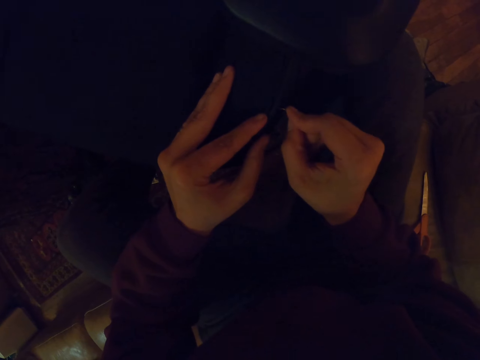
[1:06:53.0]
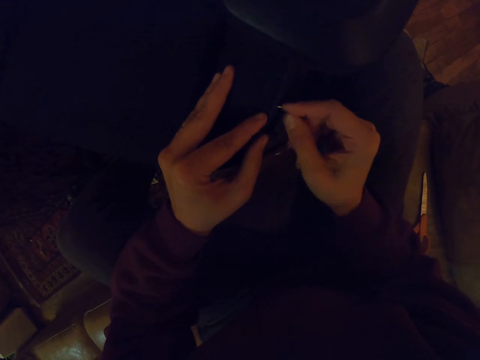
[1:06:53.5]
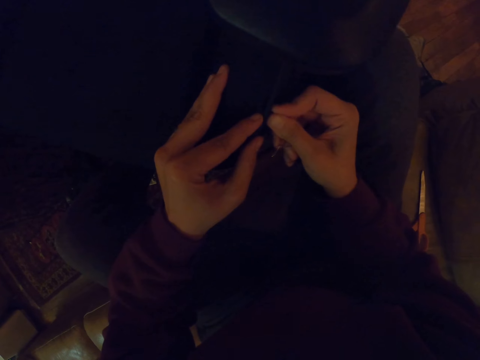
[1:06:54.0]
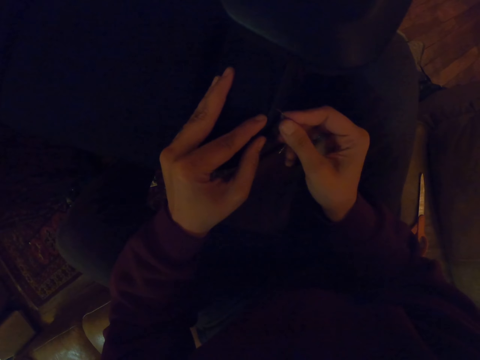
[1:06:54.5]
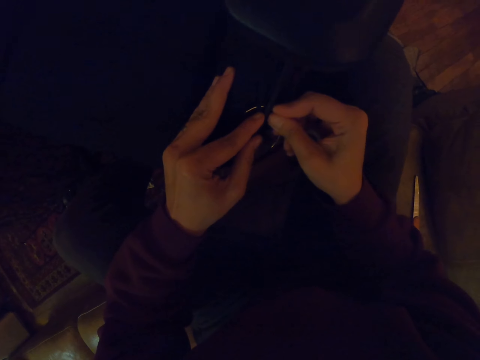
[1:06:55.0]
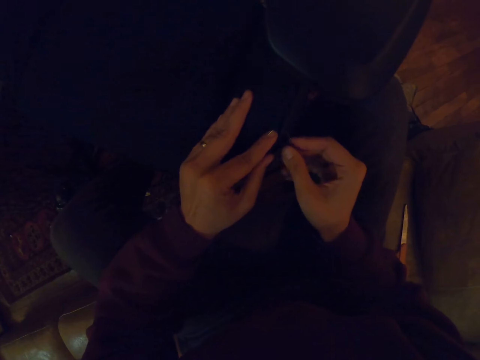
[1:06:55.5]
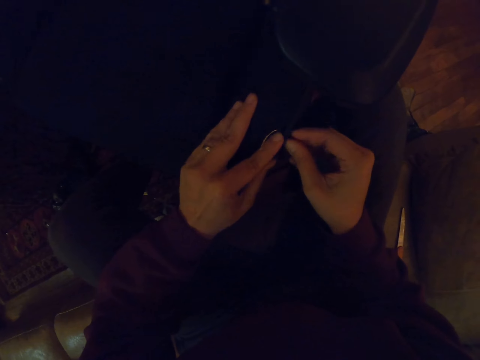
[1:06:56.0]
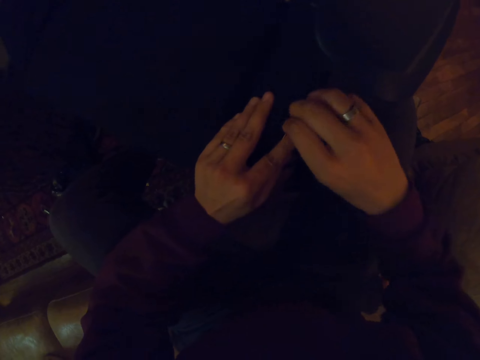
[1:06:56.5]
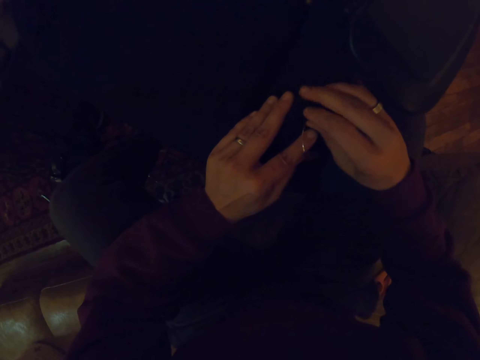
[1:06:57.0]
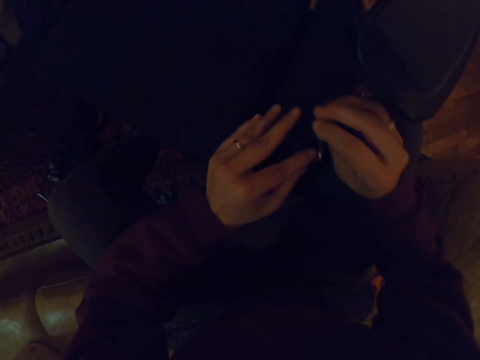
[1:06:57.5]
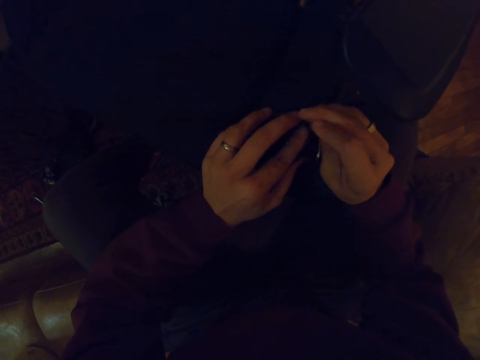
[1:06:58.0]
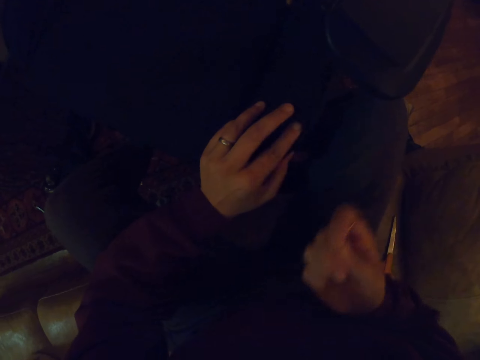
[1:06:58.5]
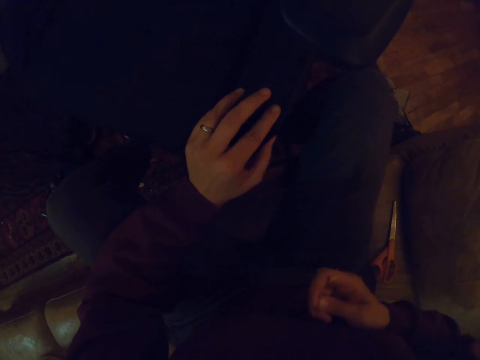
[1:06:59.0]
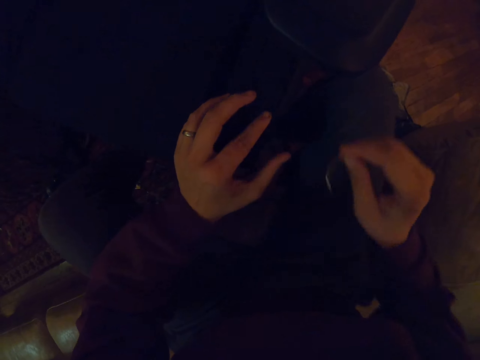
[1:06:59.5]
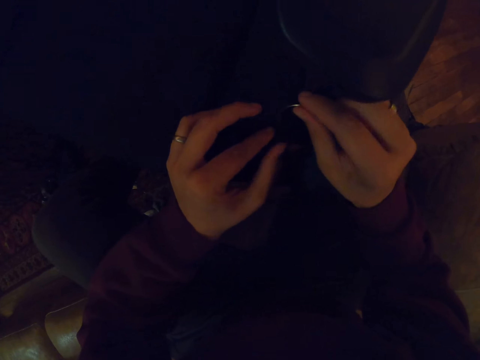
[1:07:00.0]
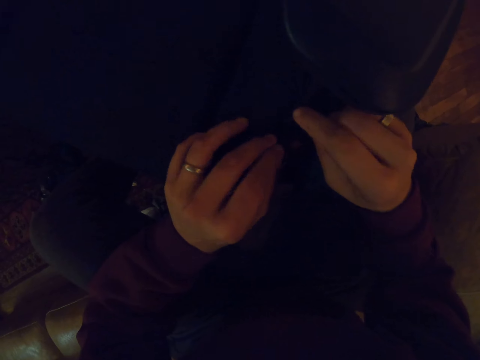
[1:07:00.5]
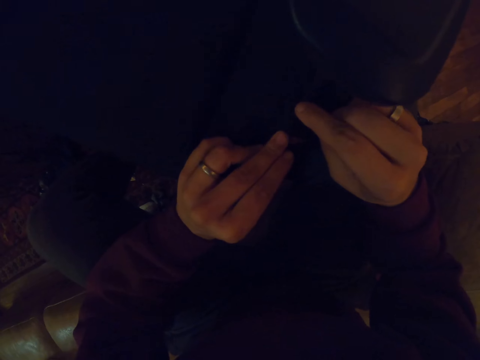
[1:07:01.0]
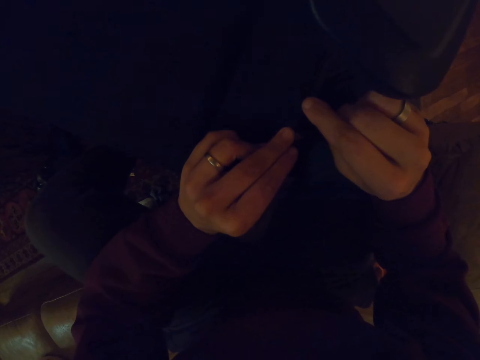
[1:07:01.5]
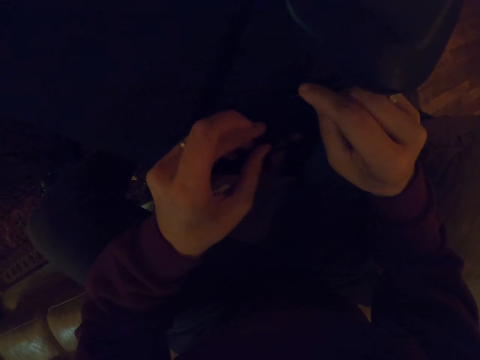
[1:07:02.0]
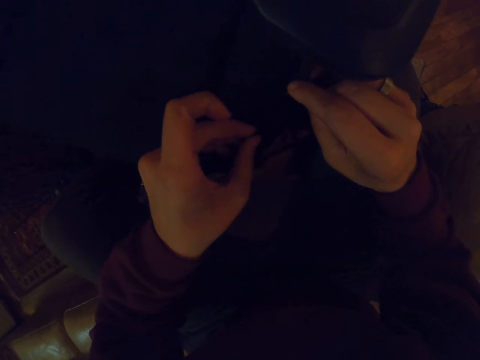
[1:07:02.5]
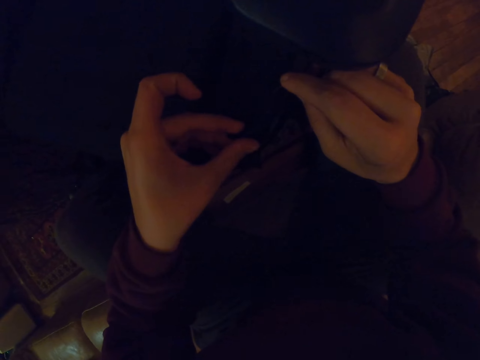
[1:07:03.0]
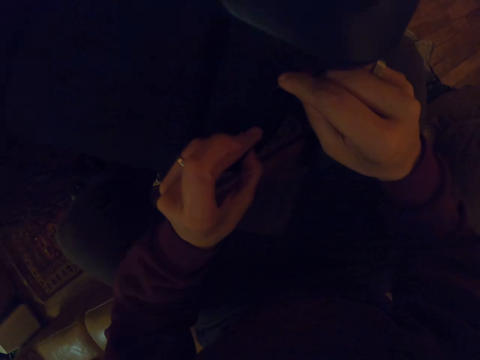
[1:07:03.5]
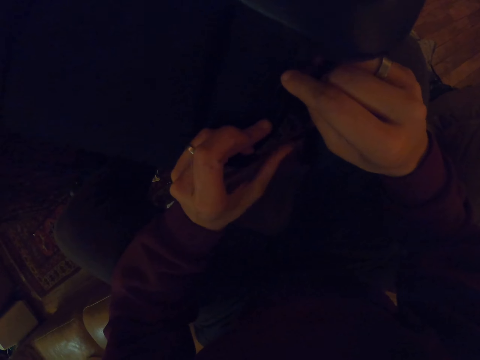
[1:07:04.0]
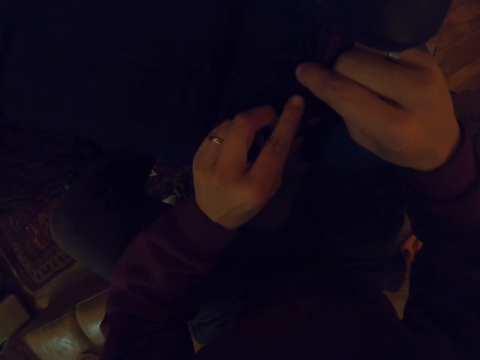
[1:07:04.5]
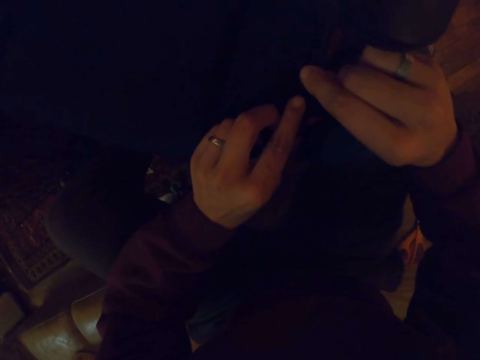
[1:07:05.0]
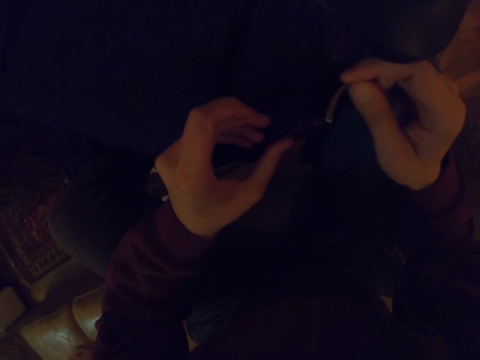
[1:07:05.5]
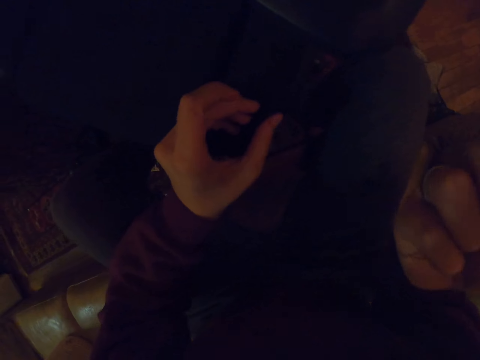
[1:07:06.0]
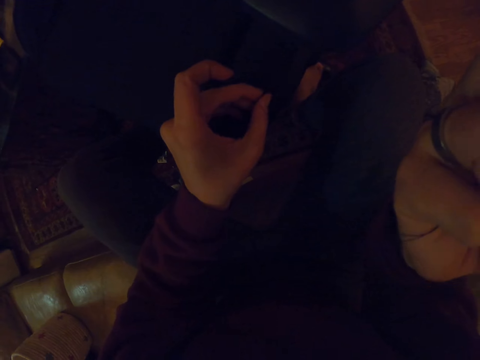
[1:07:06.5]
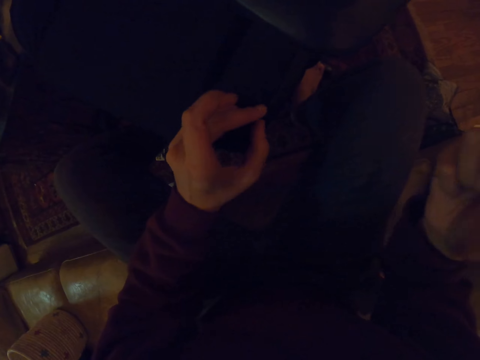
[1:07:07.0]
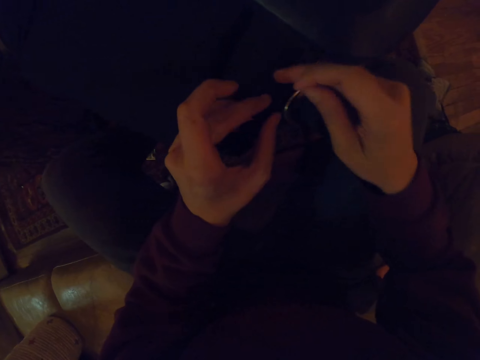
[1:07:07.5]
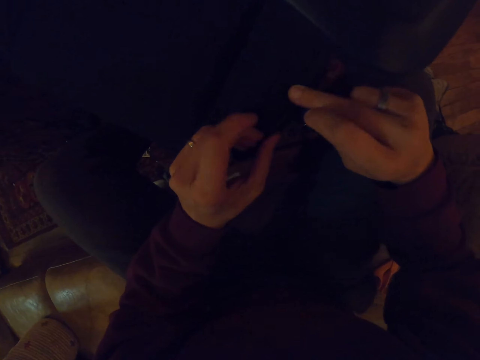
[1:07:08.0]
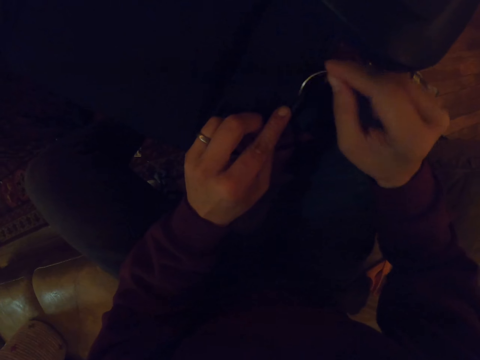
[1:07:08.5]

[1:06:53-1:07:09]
The camera wearer inserts a needle on the seat. They sew the chair with a hook. They sew the chair with a hook again. They pull the thread in the hook. They hold the chair cloth with the left hand. They pull the thread in the hook.

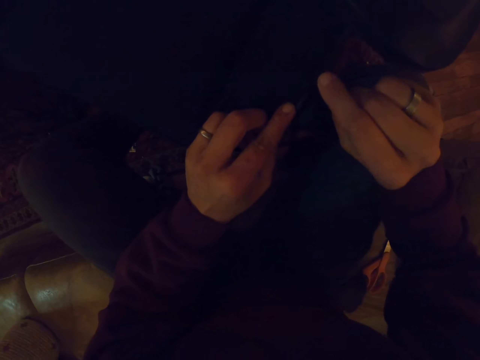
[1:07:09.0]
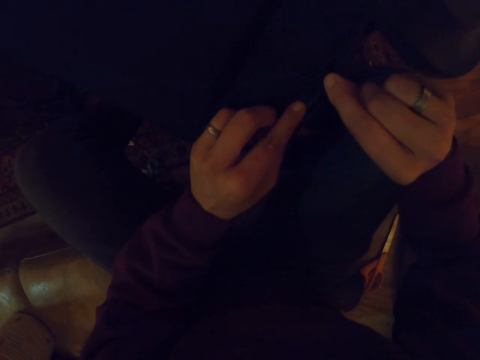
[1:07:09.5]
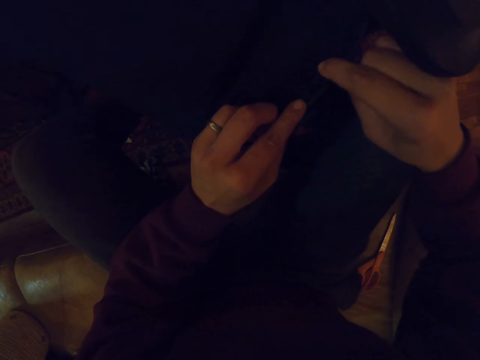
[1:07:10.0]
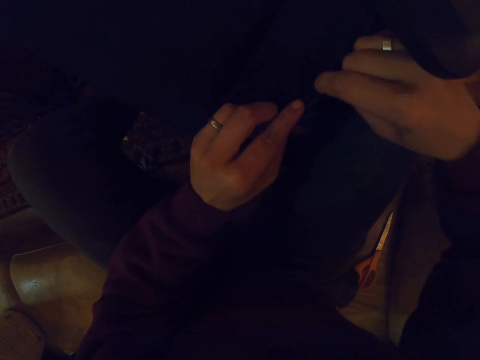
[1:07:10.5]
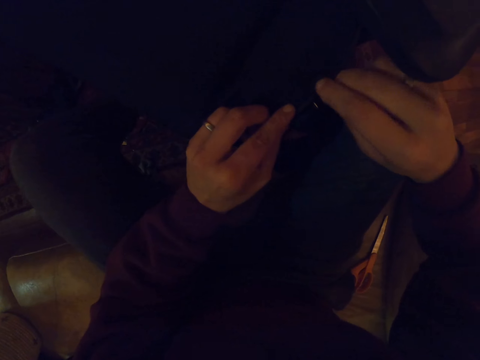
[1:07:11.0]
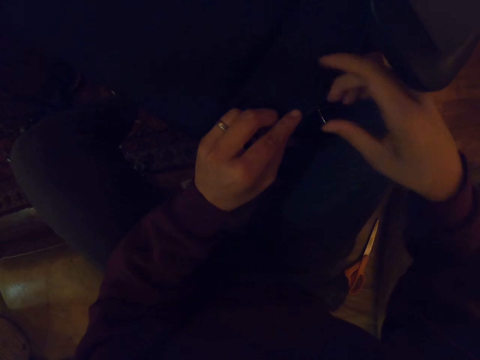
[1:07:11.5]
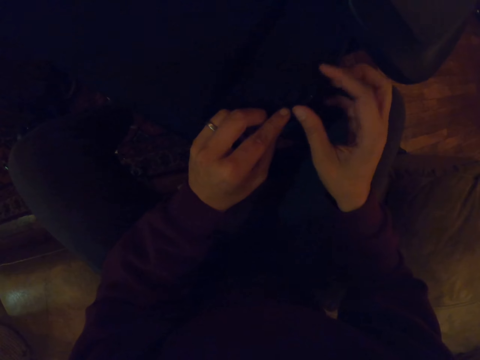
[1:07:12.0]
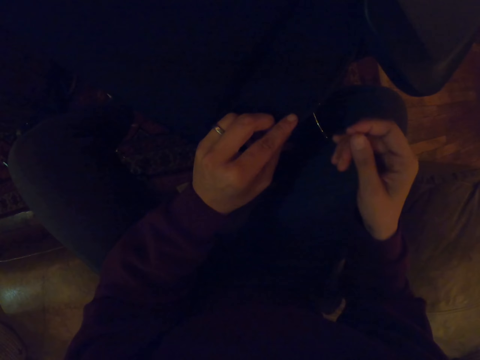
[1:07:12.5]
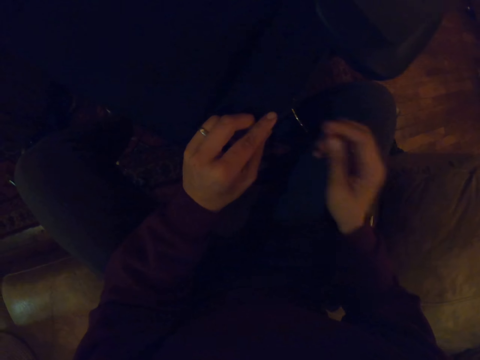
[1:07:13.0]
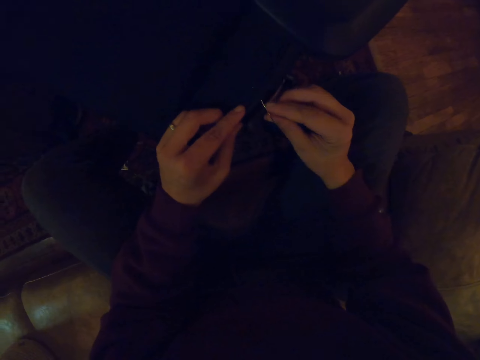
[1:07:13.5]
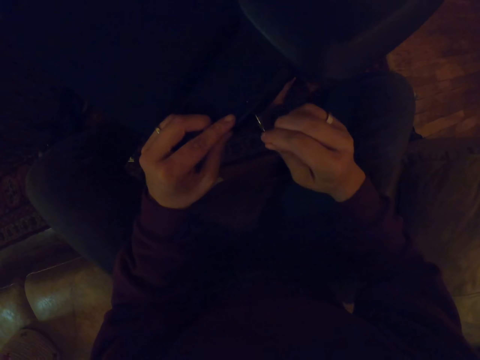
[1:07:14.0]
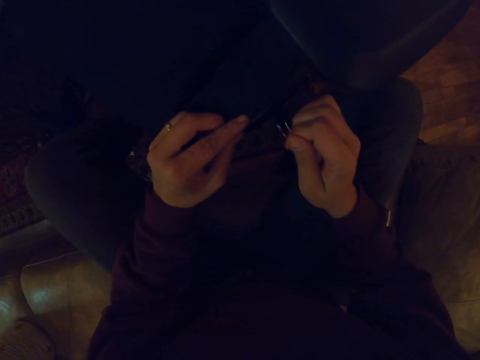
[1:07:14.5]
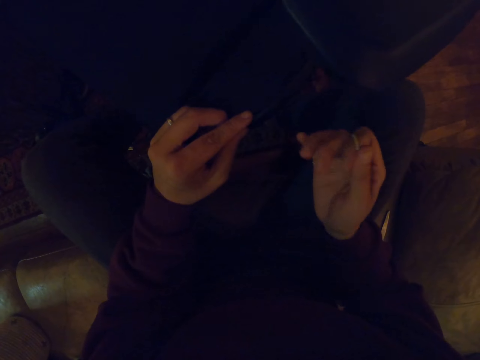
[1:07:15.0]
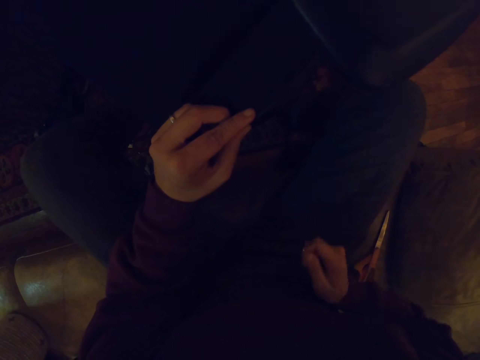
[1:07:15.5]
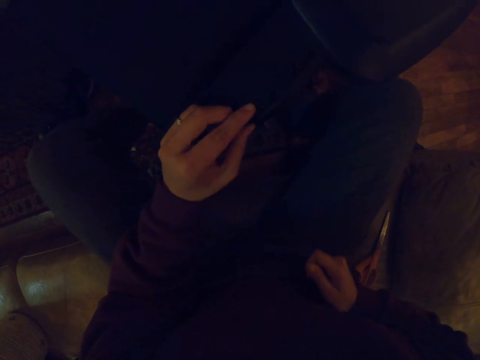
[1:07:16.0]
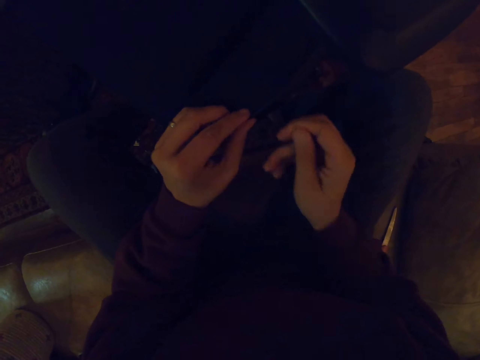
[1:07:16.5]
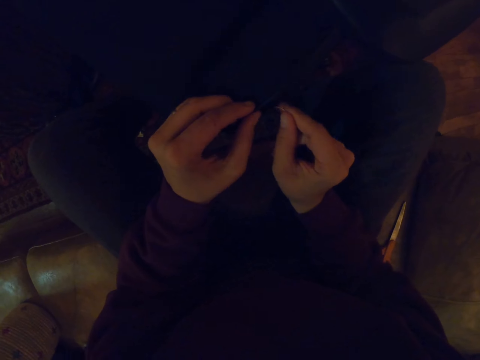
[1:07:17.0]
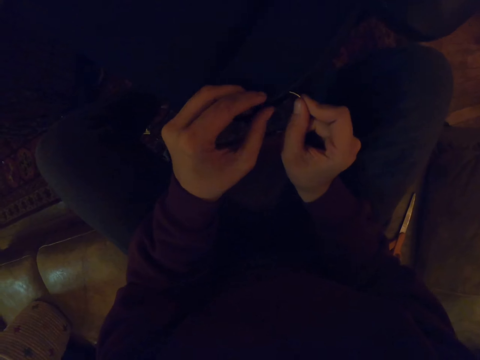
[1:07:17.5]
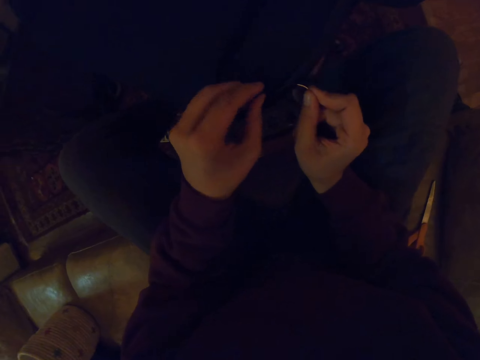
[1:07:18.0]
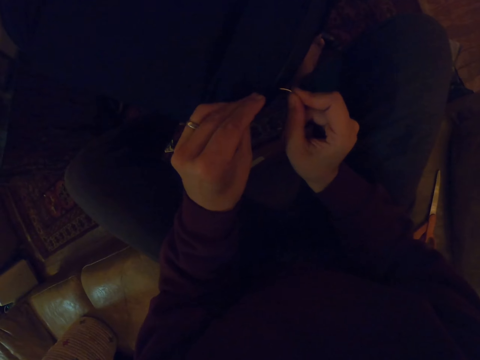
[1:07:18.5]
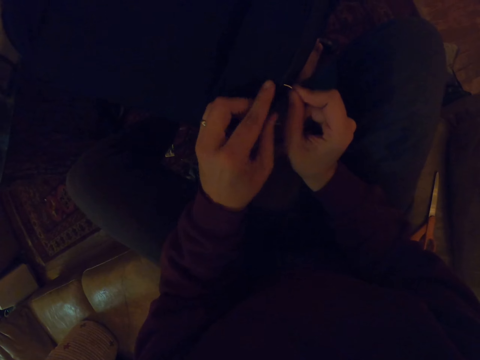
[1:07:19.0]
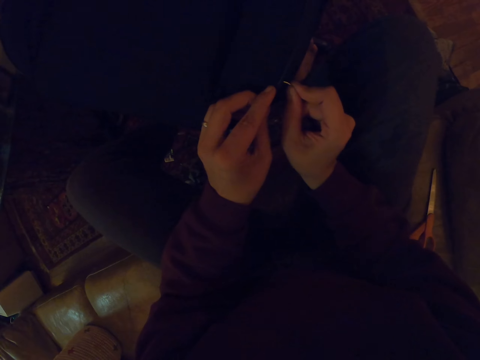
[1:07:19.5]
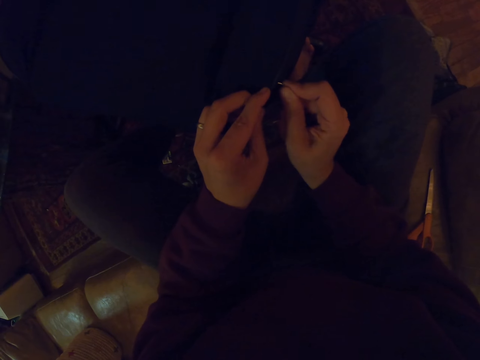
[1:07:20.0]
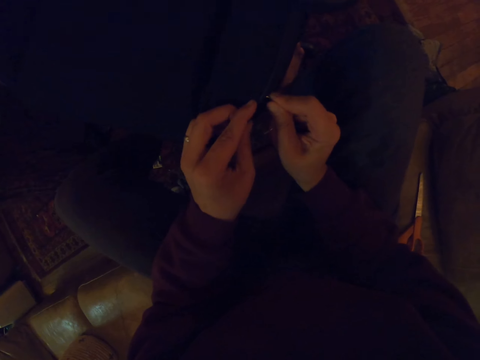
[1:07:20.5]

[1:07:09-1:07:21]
The camera wearer pulls the thread in the hook. They insert a needle on the seat. They sew the chair with a hook. They pull the thread in the hook. They touch the chair cloth with the right hand.
